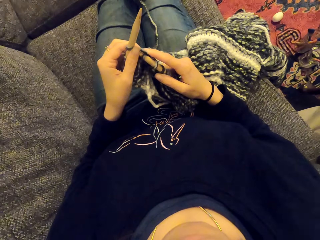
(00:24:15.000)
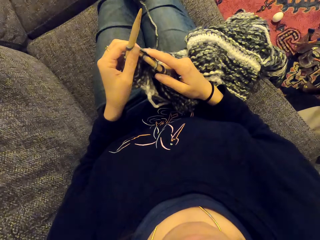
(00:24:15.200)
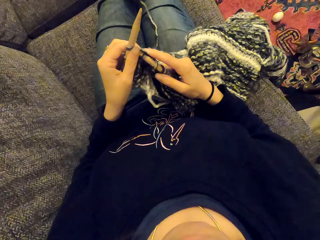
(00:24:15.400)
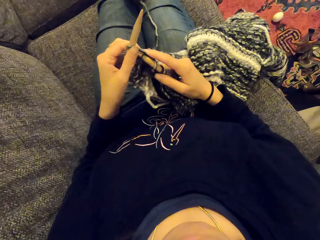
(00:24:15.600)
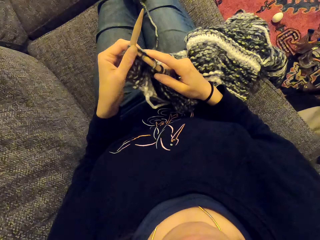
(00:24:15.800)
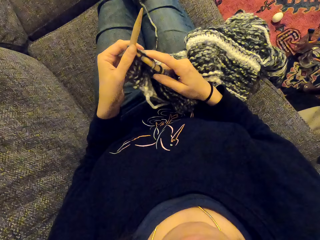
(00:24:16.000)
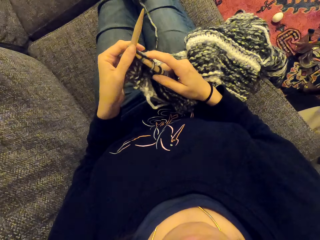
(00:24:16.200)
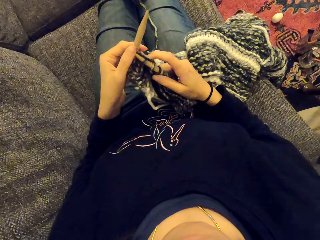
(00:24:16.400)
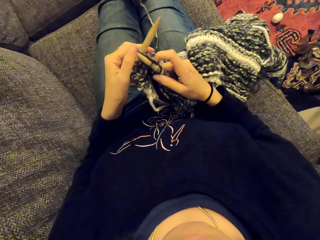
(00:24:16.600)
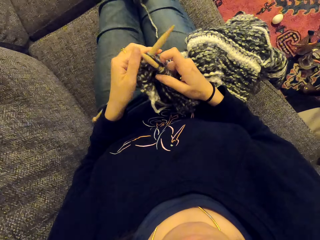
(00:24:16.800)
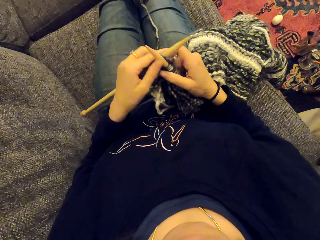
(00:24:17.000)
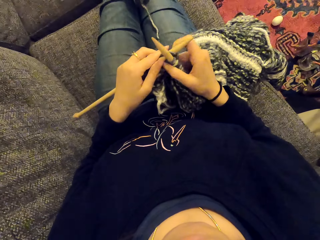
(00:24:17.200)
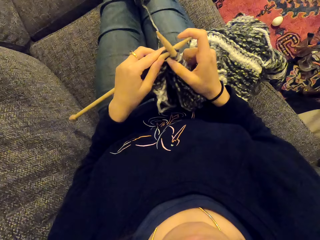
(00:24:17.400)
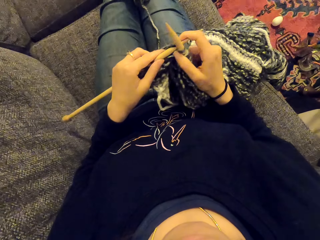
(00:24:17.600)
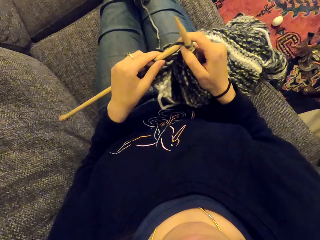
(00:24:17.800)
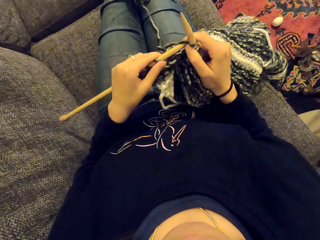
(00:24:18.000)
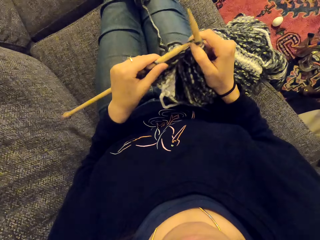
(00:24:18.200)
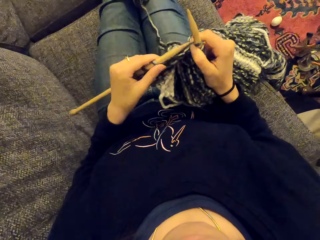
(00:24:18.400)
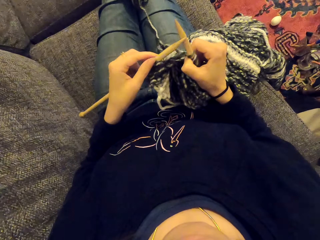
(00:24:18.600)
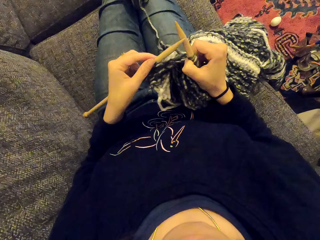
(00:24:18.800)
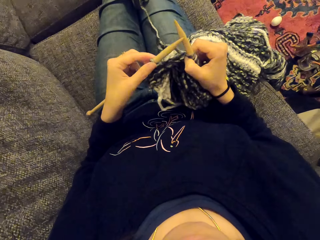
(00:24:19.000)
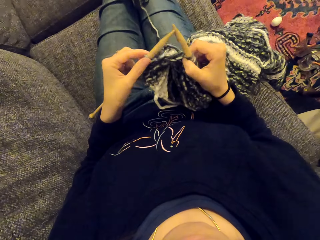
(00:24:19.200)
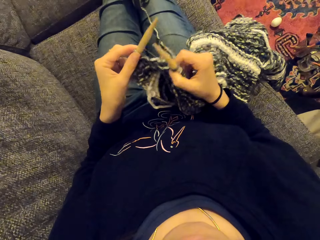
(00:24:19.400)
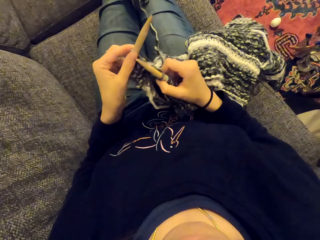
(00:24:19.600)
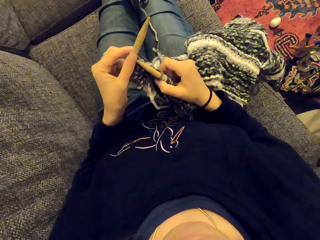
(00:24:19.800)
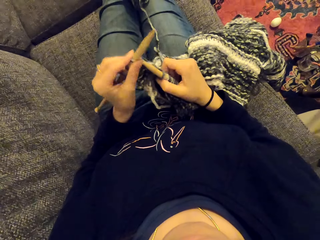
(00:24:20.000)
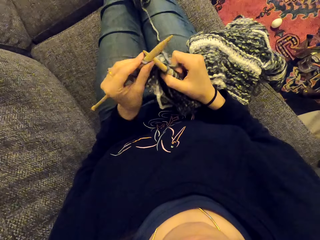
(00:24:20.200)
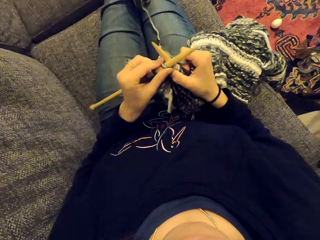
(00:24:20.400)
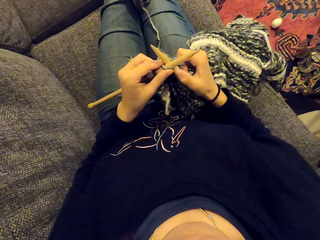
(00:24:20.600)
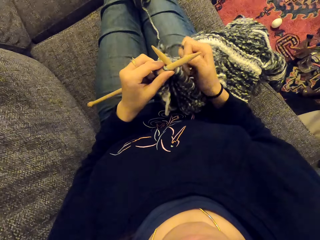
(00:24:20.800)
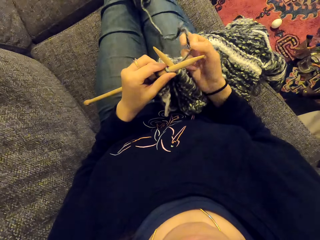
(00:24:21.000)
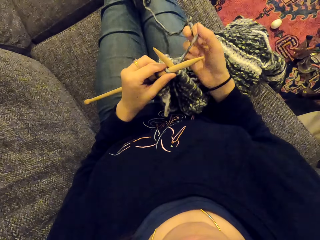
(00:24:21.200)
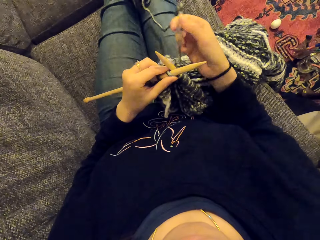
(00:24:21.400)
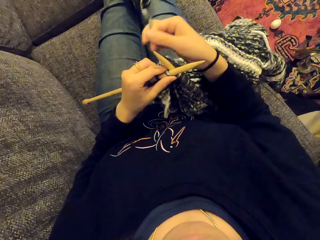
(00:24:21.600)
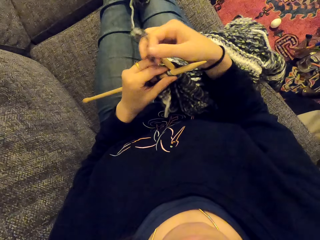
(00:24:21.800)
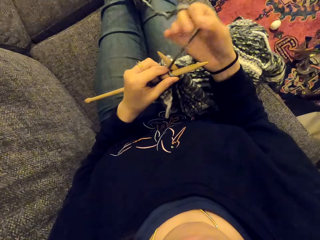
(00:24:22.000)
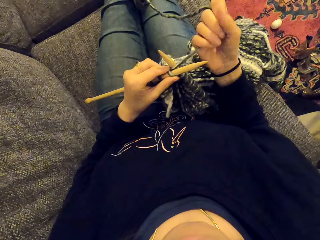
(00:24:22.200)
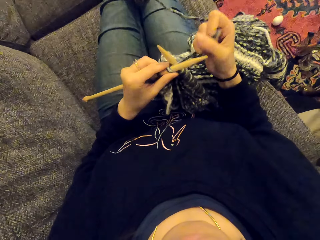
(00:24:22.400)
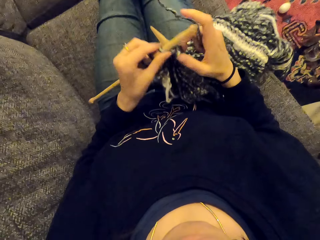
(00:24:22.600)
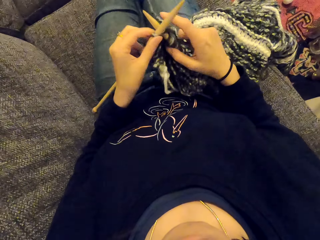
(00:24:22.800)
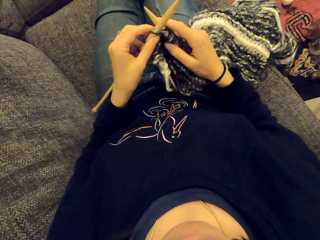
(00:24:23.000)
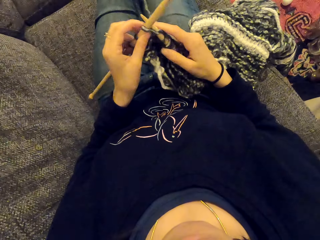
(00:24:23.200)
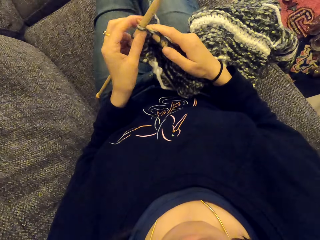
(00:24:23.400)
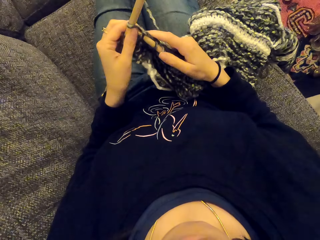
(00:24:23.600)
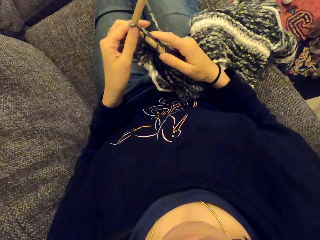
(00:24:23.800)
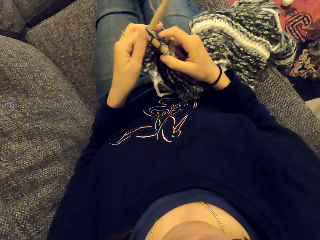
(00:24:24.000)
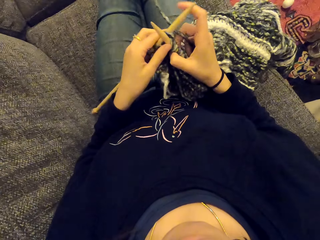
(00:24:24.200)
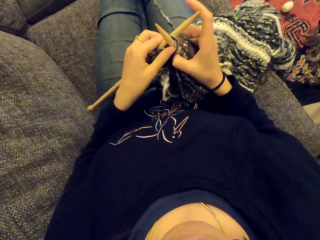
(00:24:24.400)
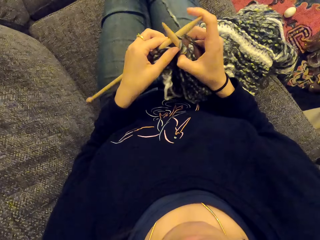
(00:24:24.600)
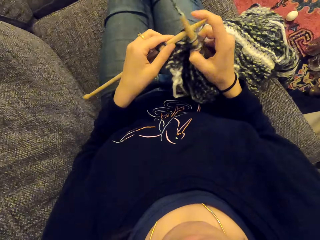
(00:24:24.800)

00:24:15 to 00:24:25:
The camera wearer knits the fabric.

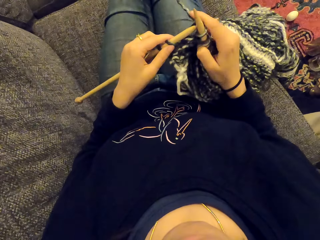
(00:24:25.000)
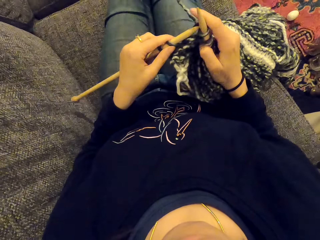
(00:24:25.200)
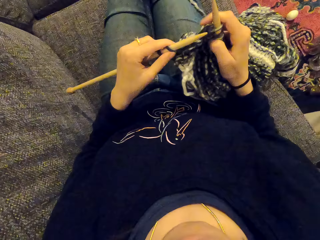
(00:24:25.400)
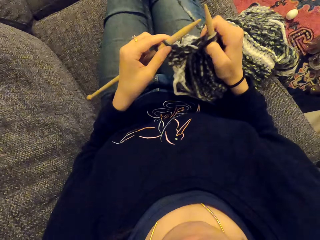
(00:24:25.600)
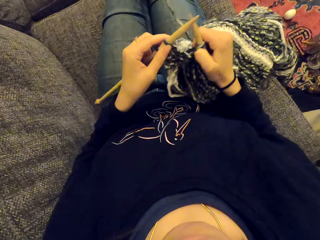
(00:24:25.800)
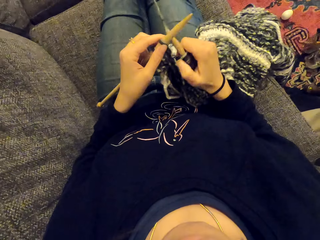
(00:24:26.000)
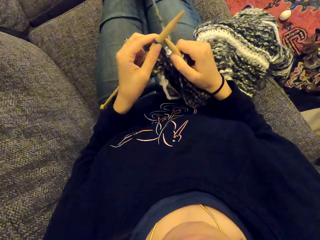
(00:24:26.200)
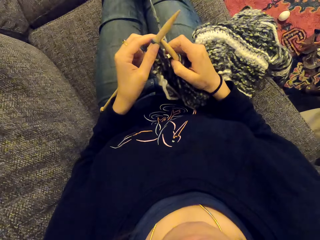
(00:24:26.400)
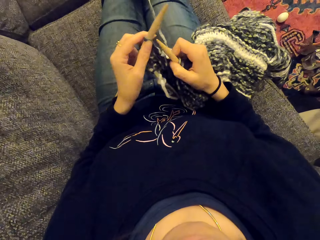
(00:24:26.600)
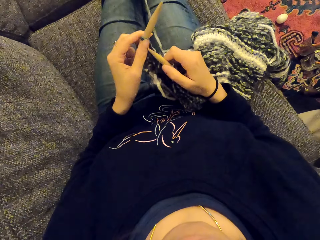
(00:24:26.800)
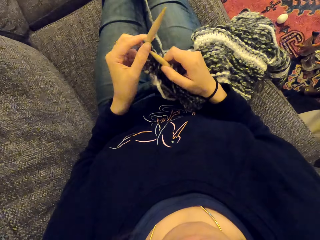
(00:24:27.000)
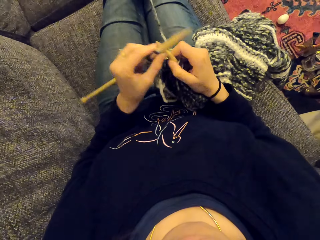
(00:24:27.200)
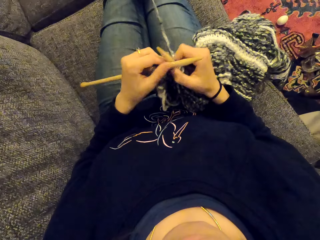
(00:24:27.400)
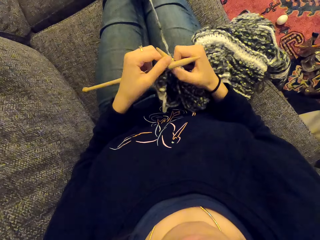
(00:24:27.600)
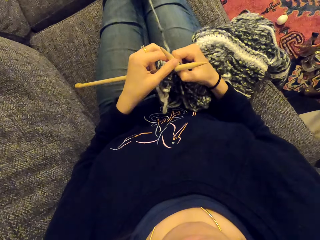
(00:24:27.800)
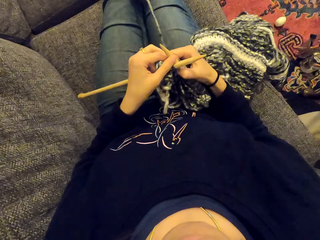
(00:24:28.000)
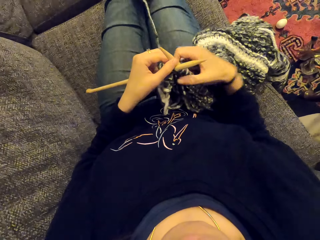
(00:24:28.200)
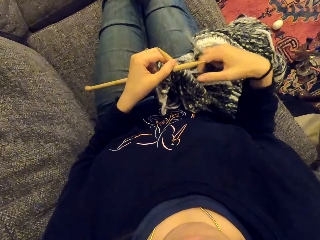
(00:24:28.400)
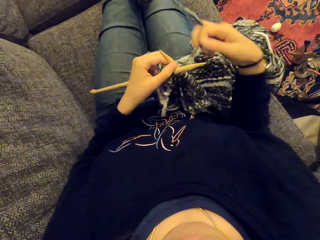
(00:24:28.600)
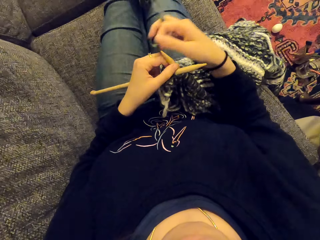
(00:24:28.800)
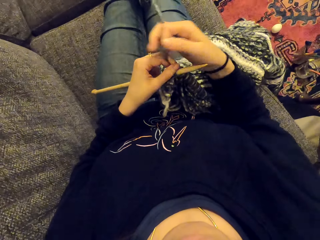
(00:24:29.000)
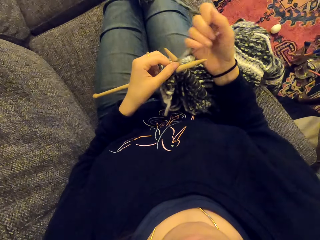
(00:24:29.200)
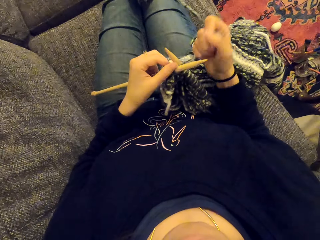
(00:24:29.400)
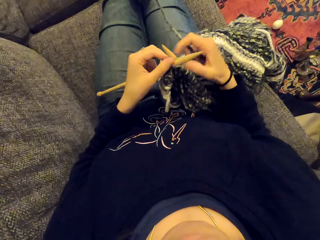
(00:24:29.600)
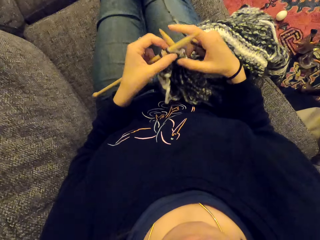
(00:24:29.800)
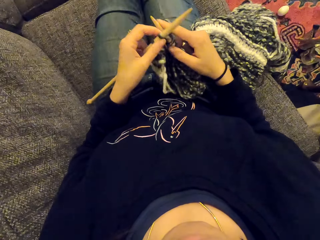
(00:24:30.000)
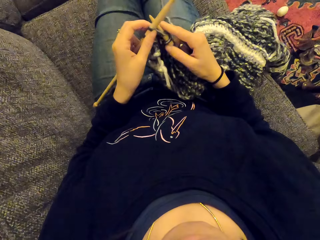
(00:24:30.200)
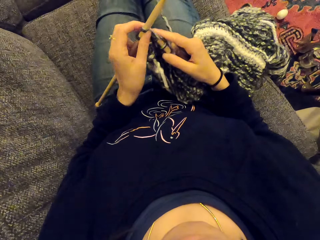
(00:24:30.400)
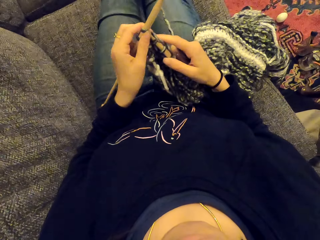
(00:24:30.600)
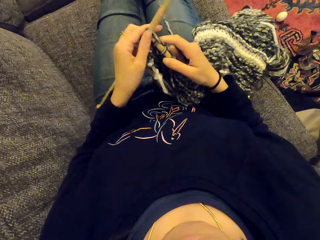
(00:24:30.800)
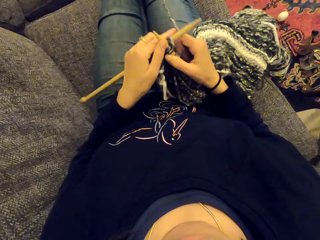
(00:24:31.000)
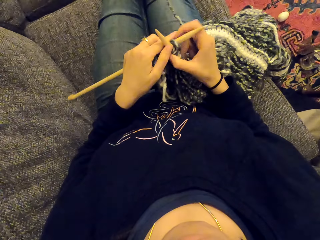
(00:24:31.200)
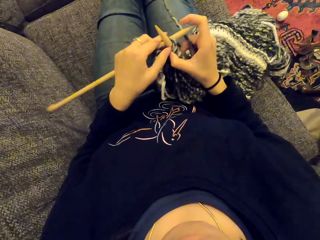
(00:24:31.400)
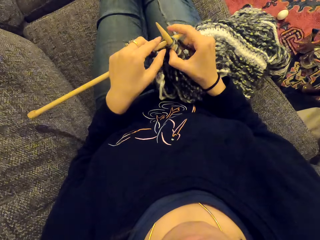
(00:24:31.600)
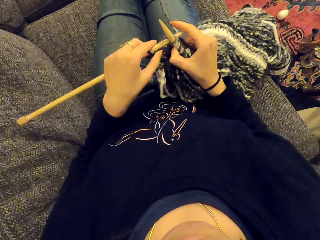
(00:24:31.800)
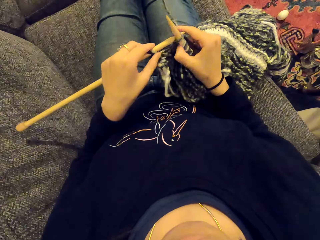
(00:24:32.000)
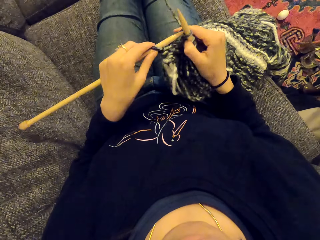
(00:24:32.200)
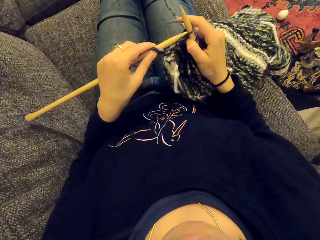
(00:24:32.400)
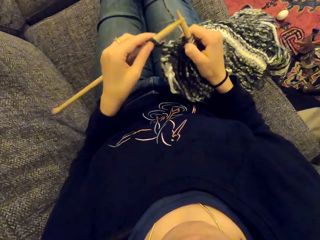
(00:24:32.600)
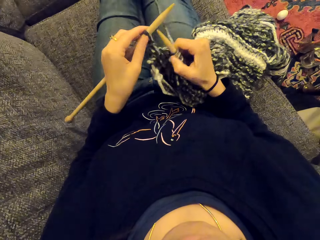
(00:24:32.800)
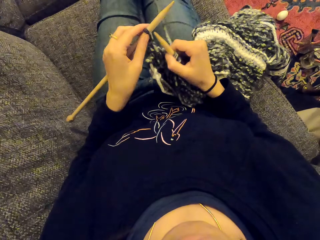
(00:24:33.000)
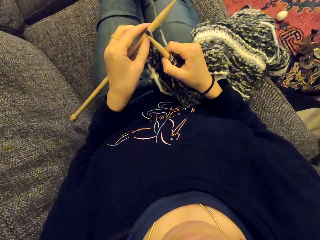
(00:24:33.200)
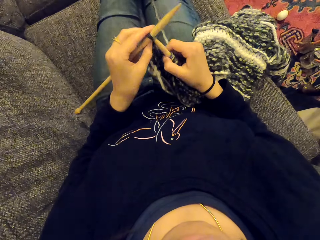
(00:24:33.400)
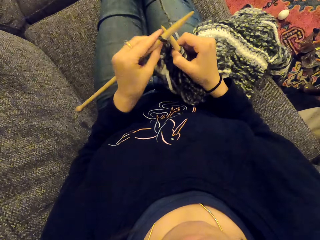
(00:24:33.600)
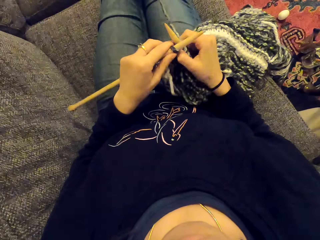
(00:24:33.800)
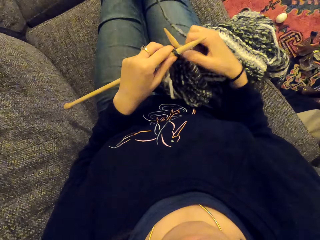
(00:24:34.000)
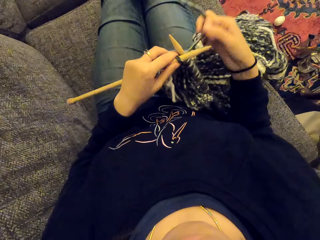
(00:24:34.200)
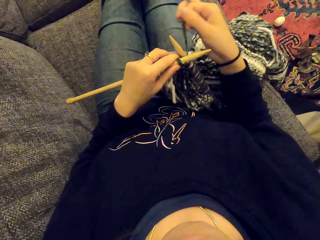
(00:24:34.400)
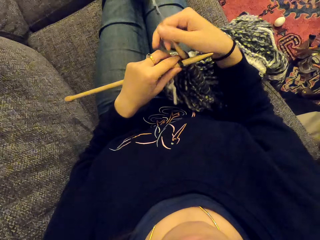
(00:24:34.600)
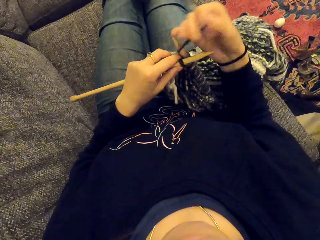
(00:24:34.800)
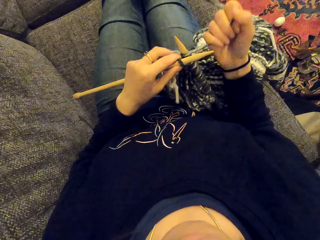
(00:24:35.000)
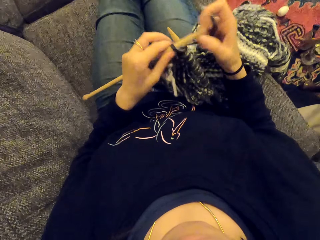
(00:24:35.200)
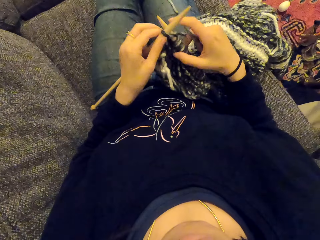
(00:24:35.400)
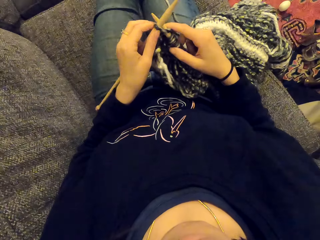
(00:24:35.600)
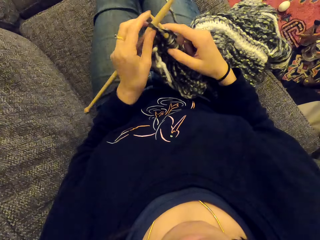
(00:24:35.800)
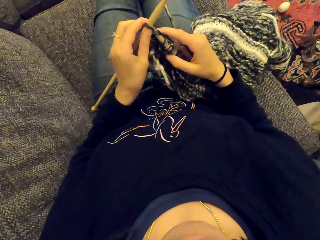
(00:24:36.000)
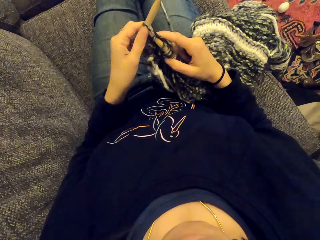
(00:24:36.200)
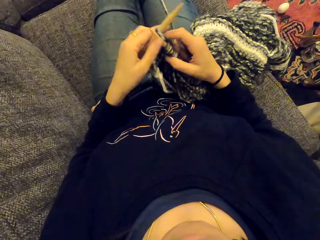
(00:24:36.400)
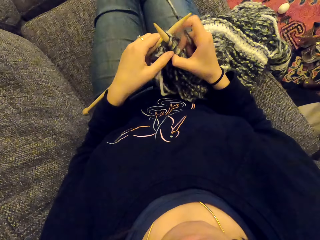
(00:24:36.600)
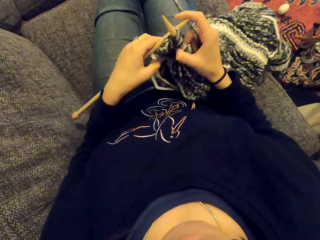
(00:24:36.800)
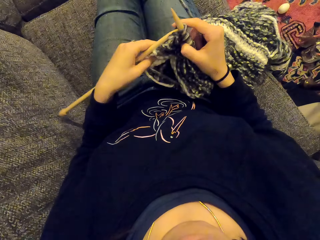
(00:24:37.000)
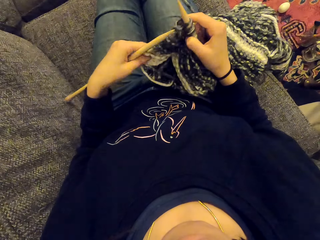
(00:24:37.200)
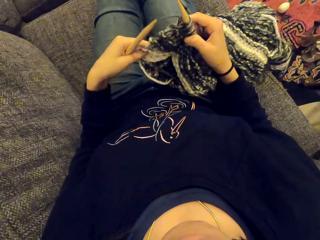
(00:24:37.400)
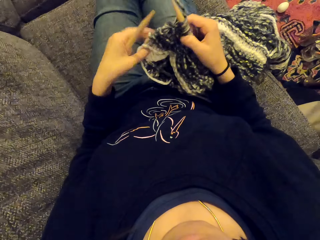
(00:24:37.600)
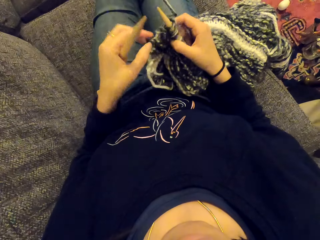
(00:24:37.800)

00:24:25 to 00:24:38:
The camera wearer sews the piece of cloth.
